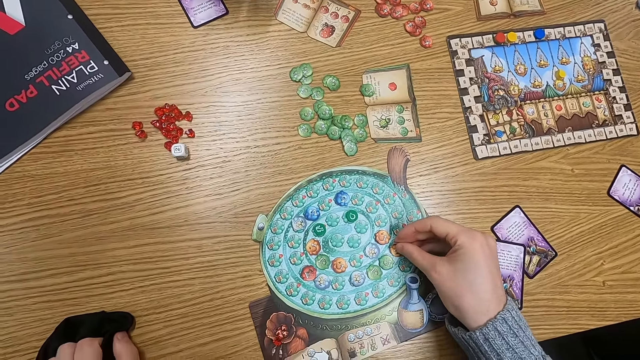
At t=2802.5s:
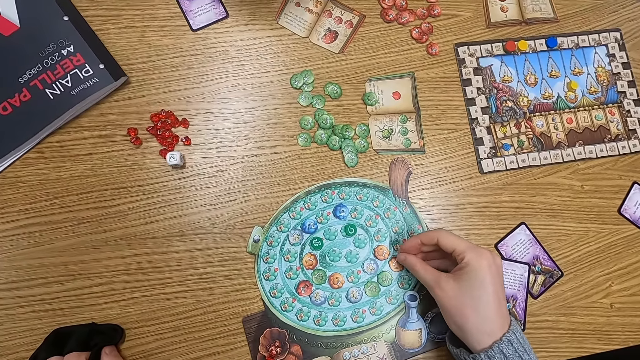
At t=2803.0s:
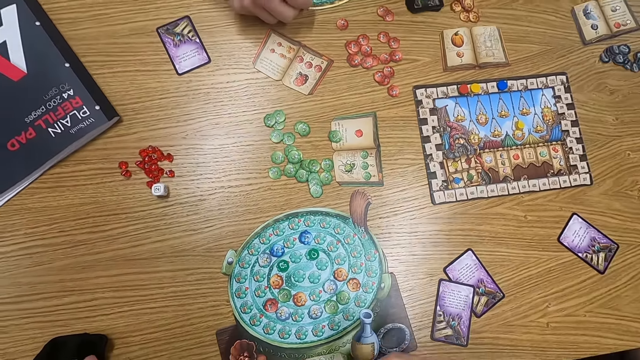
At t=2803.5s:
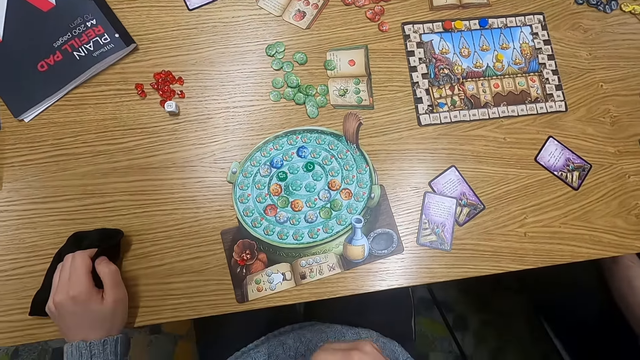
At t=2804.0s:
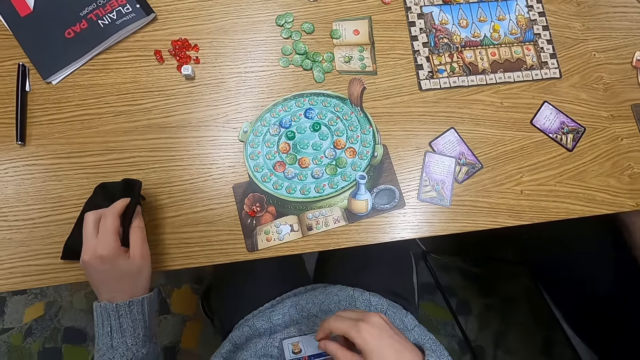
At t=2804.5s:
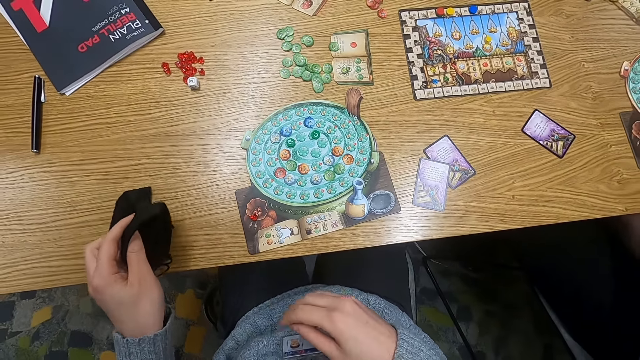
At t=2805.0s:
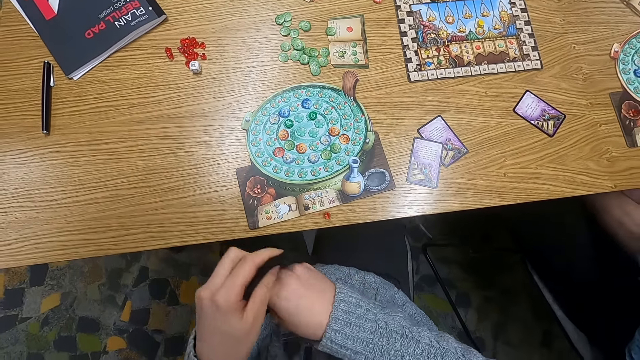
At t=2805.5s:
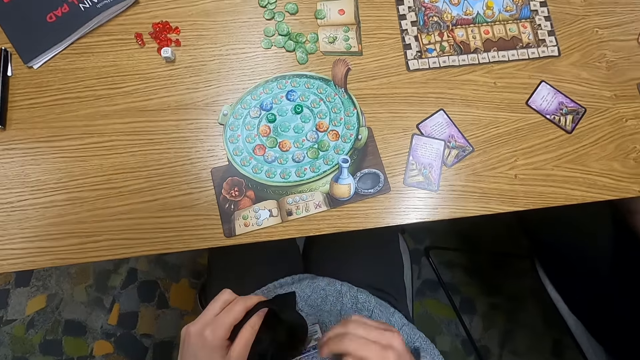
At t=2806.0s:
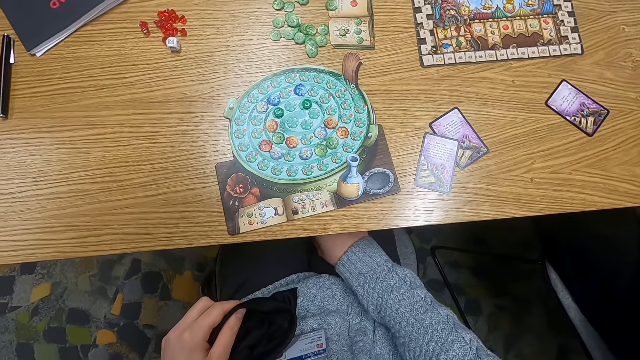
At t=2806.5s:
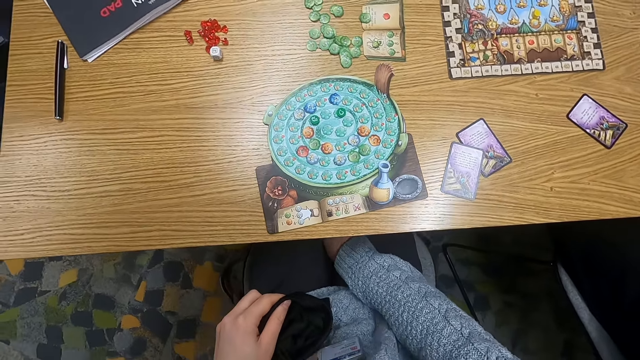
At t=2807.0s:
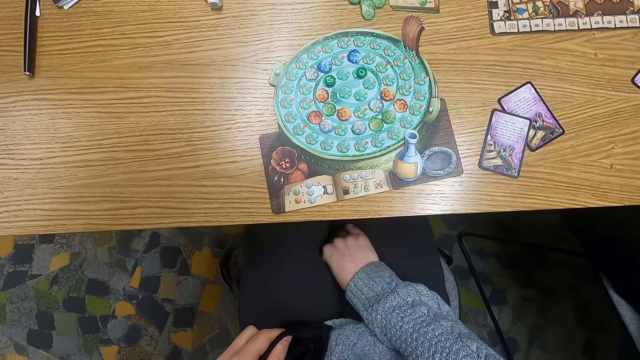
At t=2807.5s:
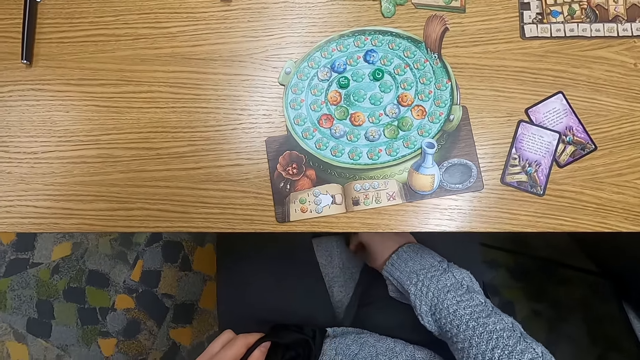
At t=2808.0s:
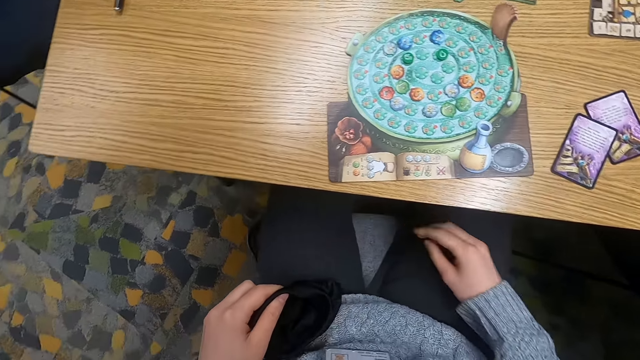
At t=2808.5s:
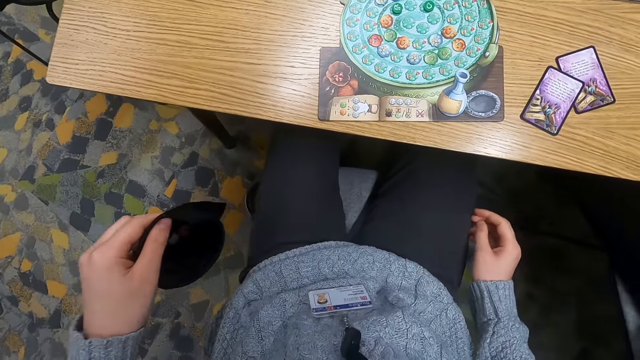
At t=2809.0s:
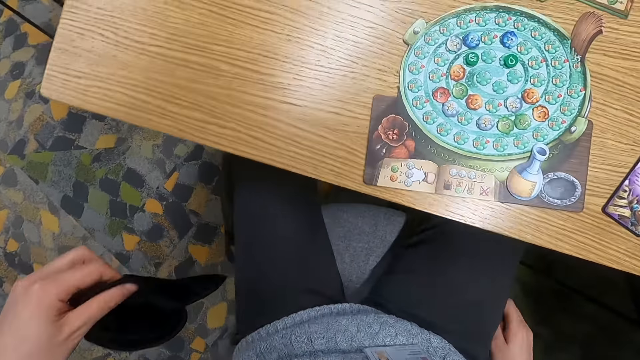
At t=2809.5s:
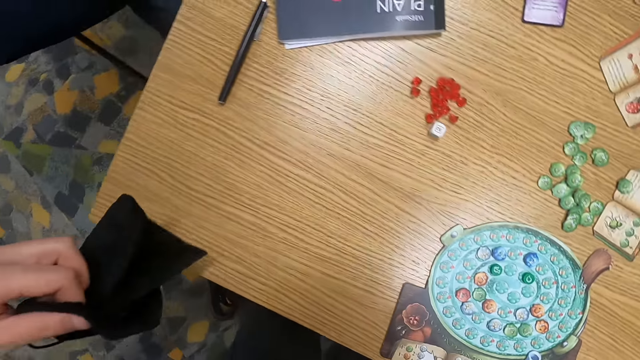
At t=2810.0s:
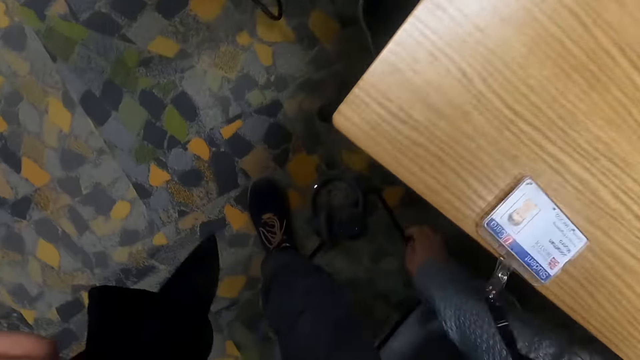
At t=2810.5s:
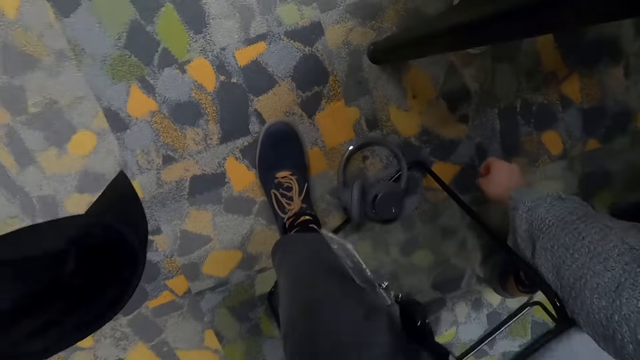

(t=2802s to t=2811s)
The camera wearer places down a dice. They play a game. They pick something and look for something.

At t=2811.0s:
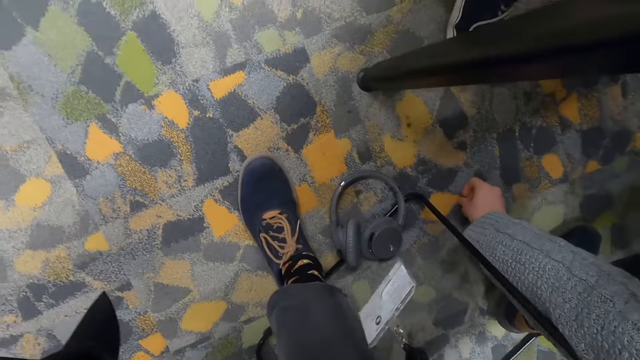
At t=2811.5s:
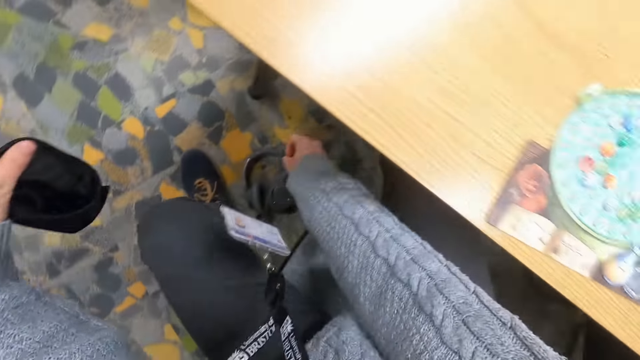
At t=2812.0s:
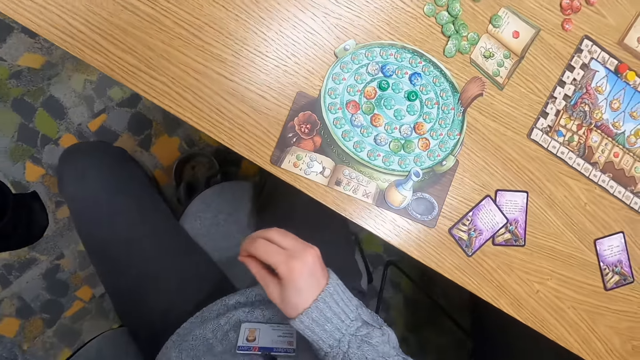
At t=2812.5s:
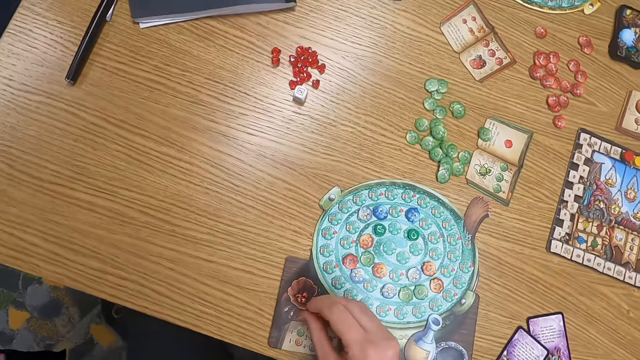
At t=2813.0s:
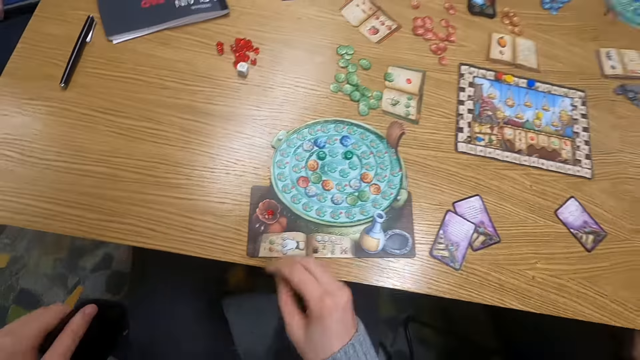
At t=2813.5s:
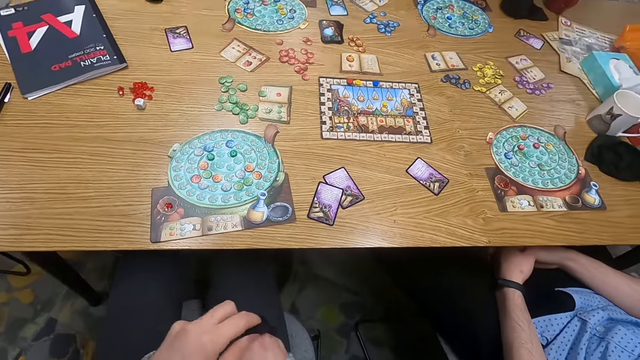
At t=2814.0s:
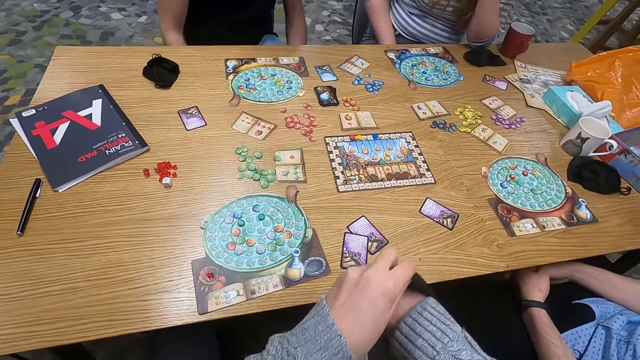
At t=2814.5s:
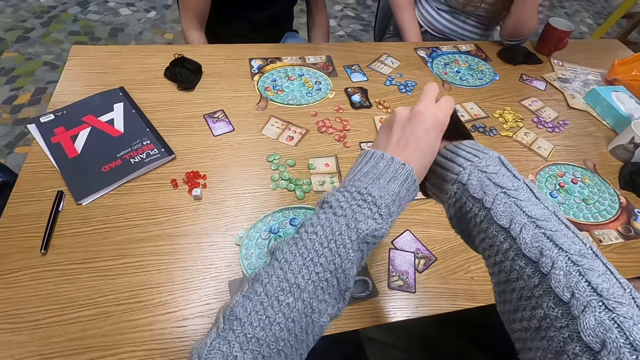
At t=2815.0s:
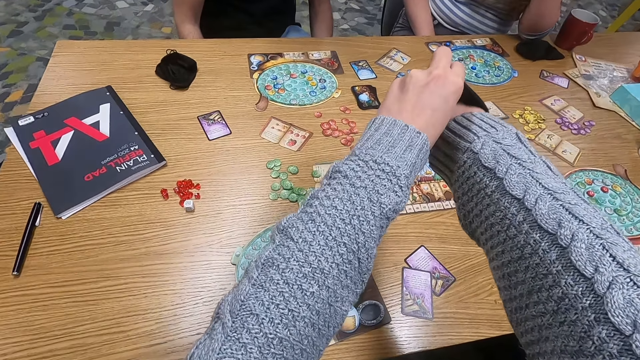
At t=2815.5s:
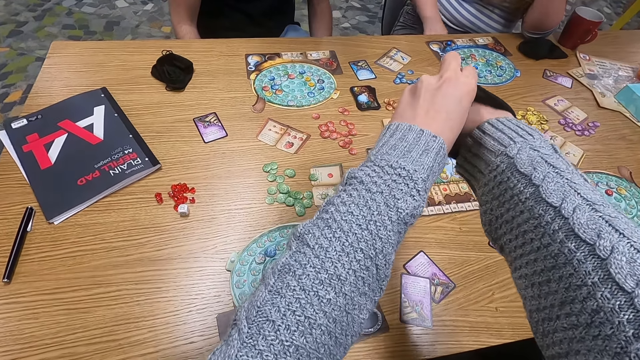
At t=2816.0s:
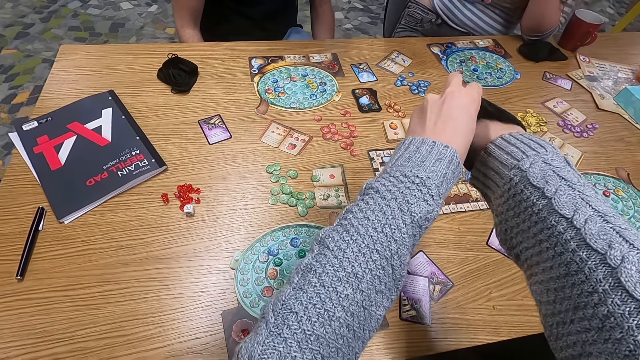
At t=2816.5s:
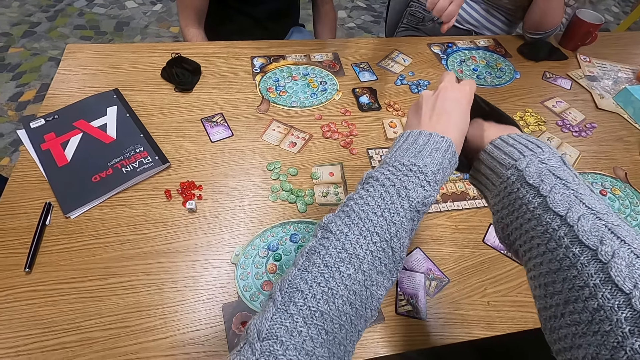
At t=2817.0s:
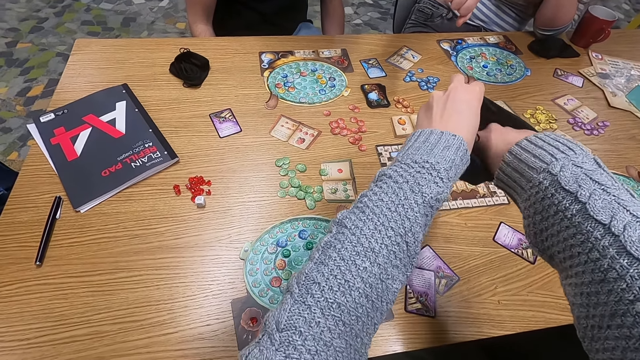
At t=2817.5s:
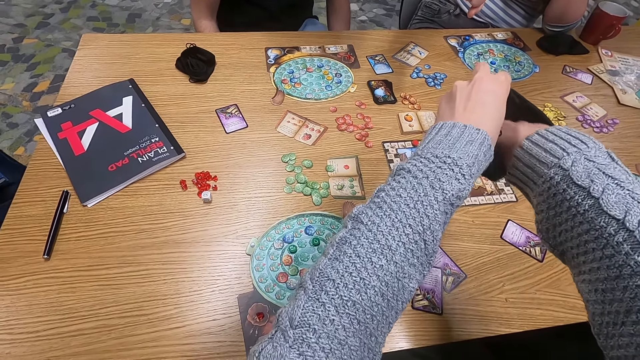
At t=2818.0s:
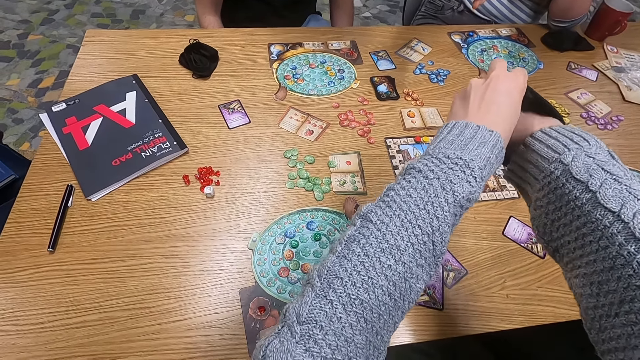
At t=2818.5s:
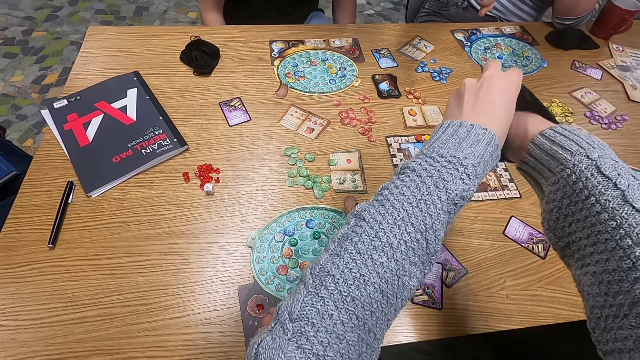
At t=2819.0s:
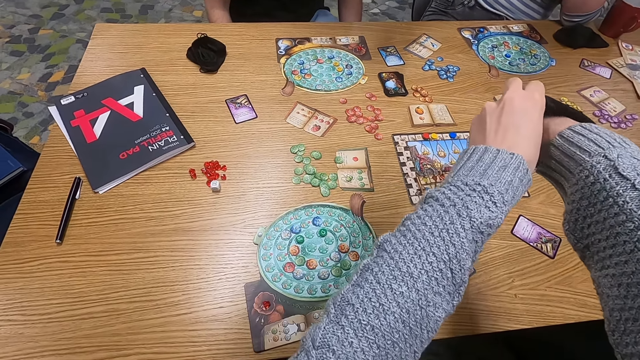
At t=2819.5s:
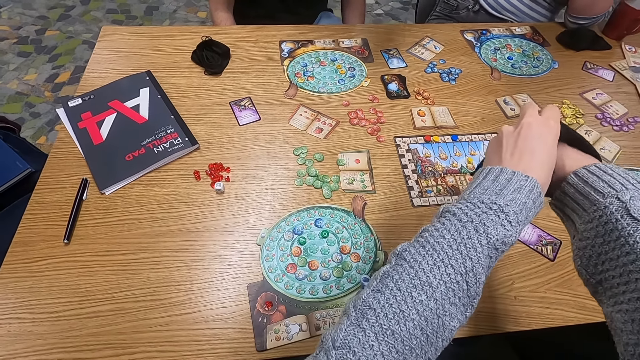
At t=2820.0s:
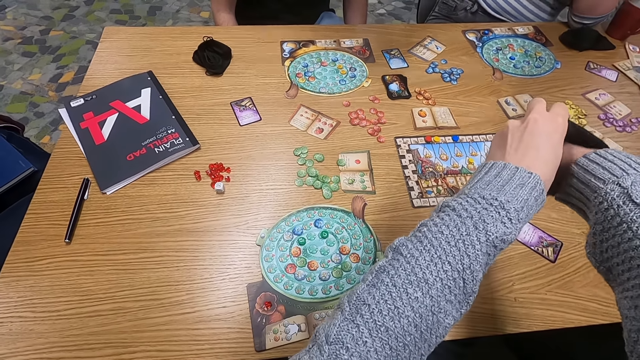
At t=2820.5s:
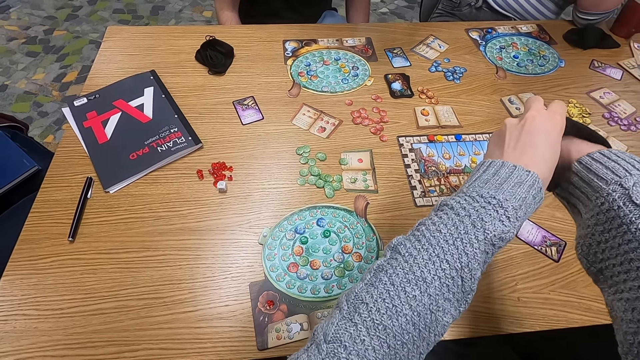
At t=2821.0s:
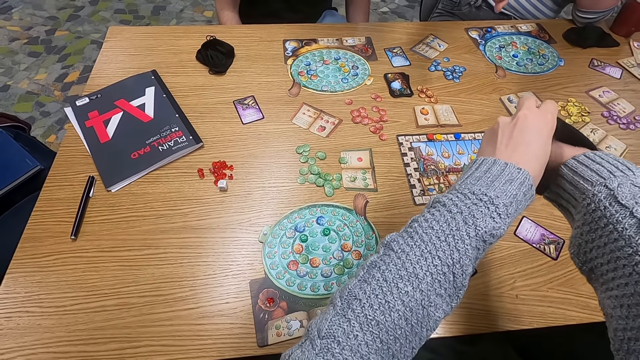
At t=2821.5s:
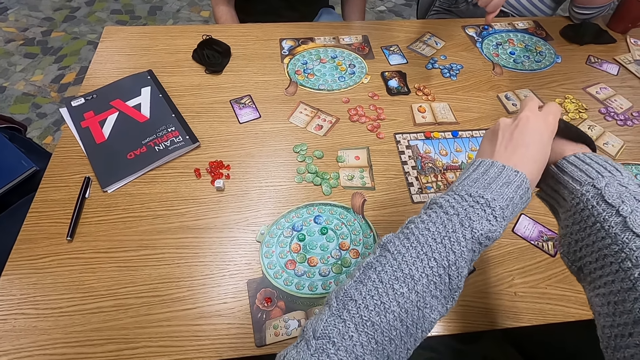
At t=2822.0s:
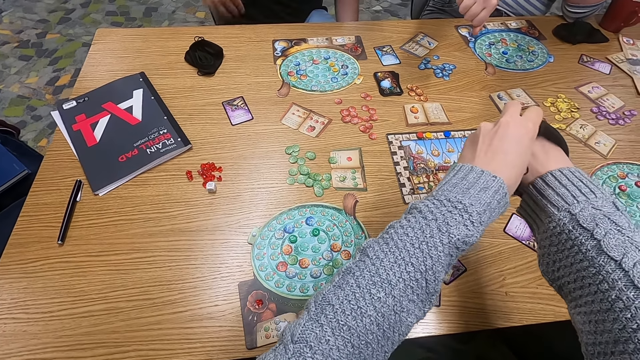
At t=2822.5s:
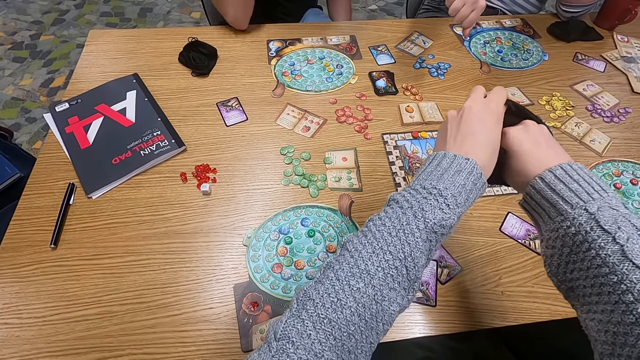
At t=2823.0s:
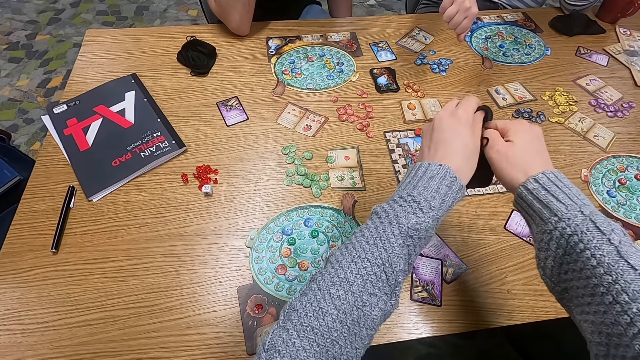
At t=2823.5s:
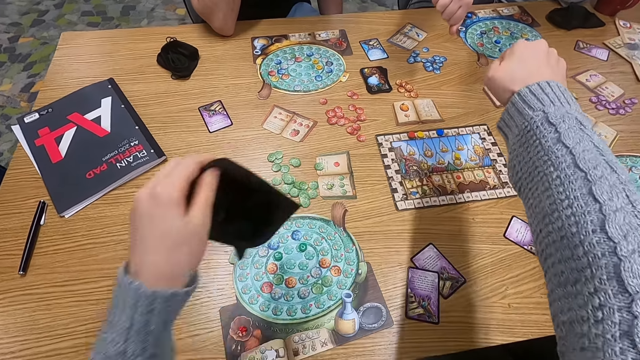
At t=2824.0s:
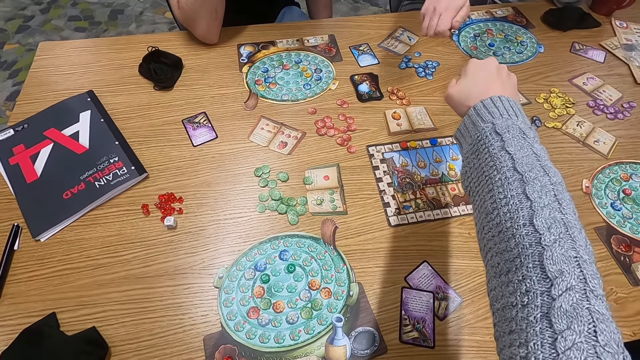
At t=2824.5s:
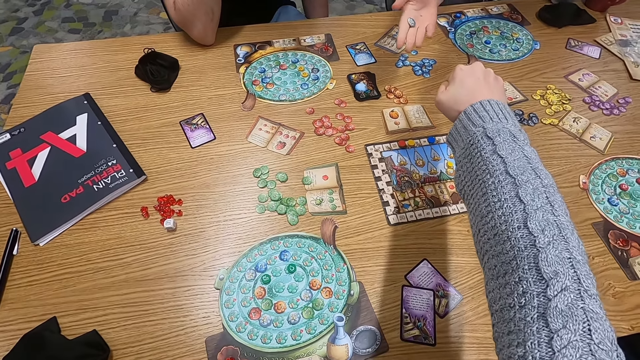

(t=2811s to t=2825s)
The camera wearer picks the dice from the floor. She places the dice on the table. She picks something from the bag. A woman stretches her hand. The camera wearer shakes the bag. She picks something. The woman unfolds her hand. The camera wearer stretches her hand.
